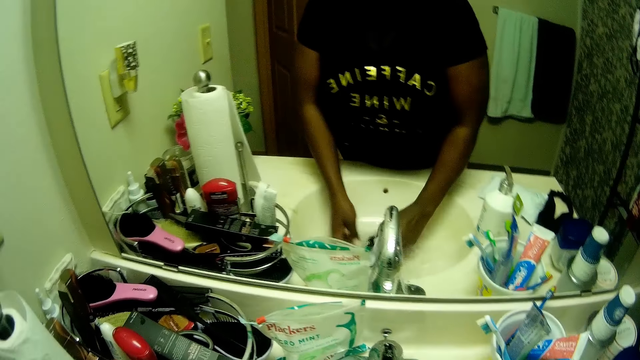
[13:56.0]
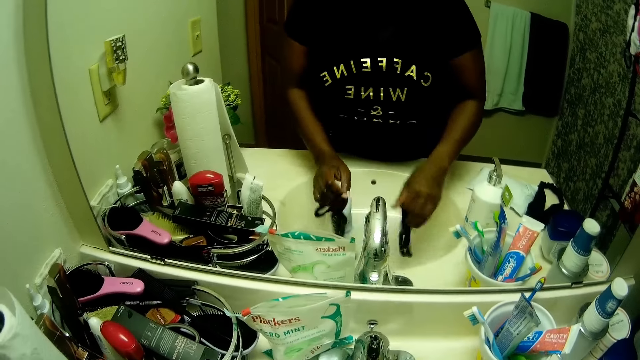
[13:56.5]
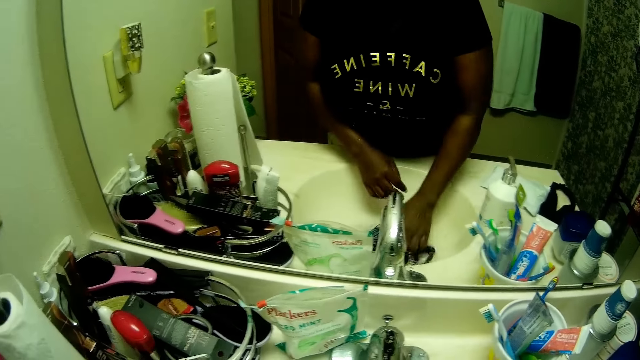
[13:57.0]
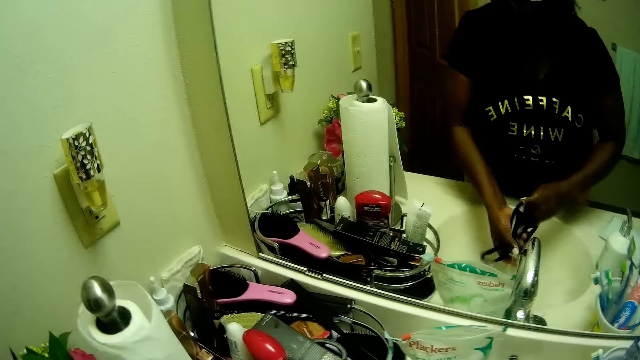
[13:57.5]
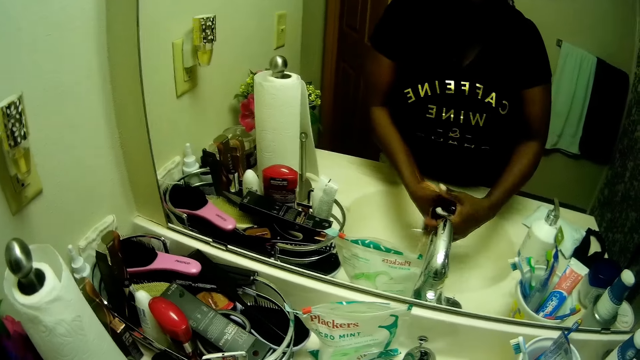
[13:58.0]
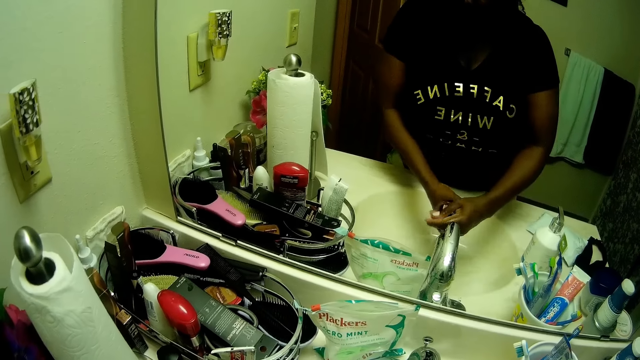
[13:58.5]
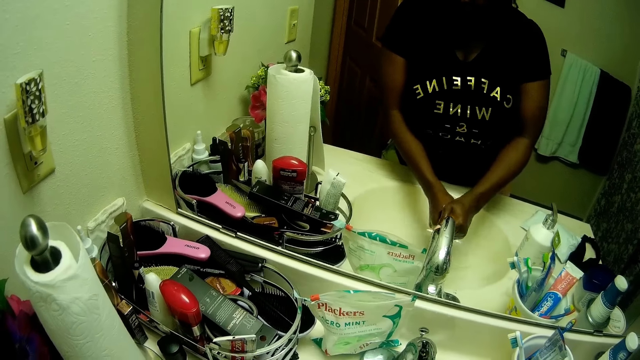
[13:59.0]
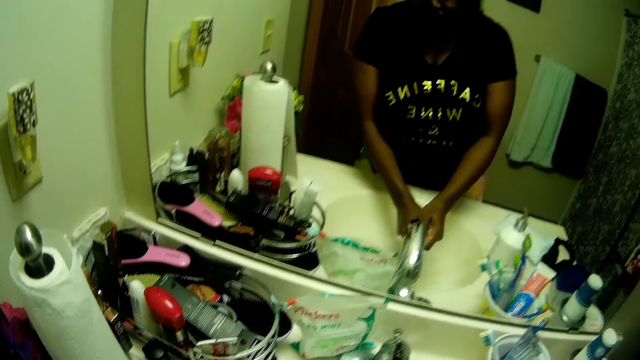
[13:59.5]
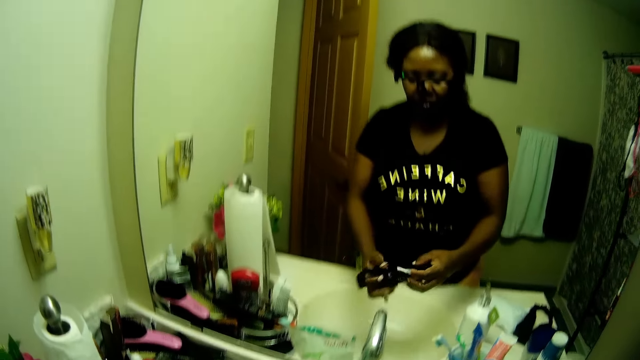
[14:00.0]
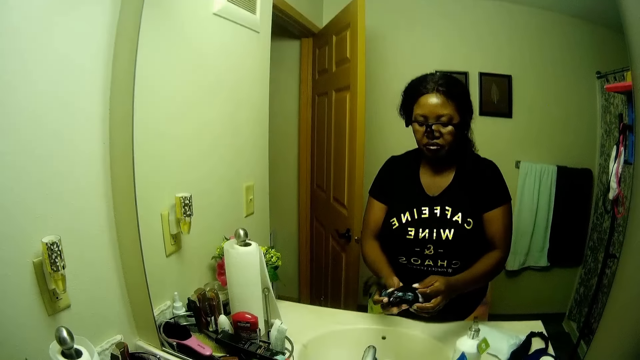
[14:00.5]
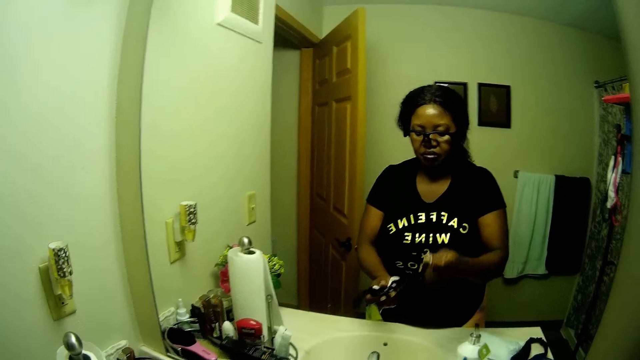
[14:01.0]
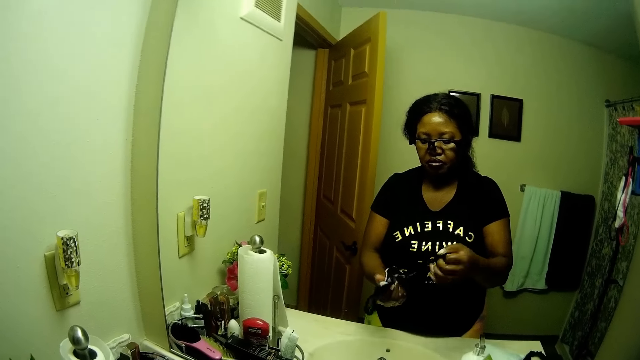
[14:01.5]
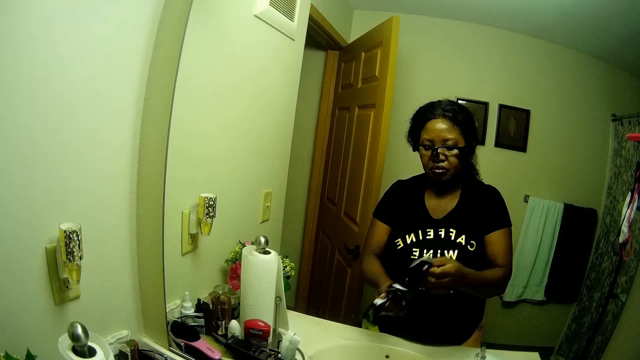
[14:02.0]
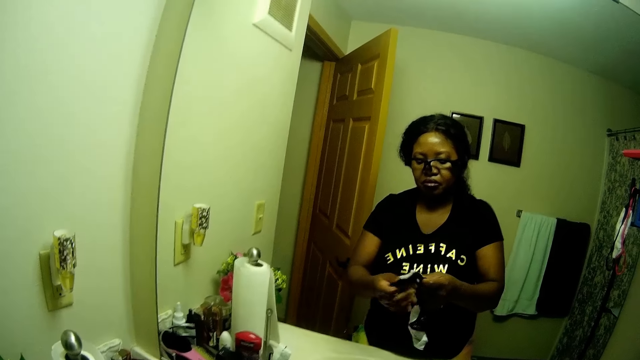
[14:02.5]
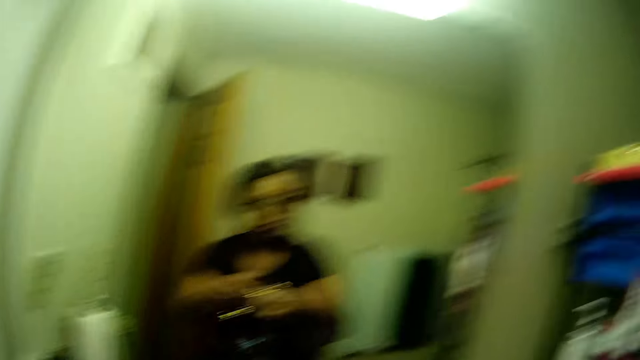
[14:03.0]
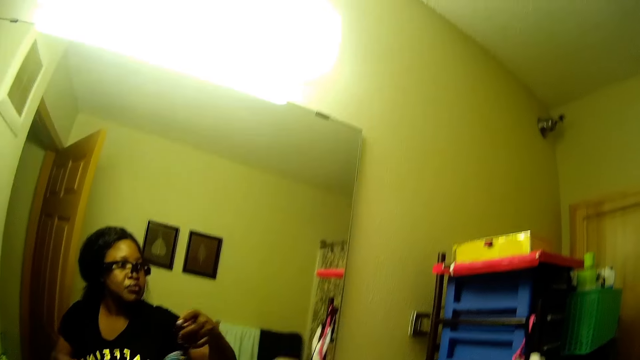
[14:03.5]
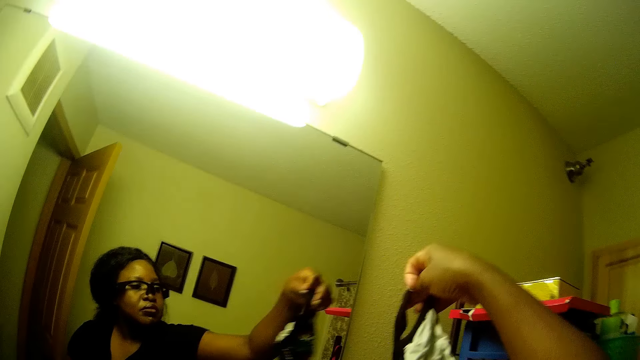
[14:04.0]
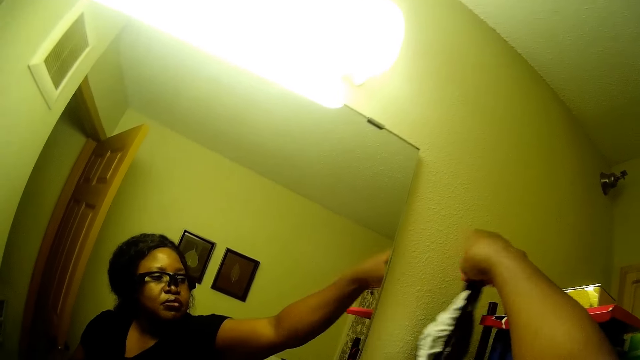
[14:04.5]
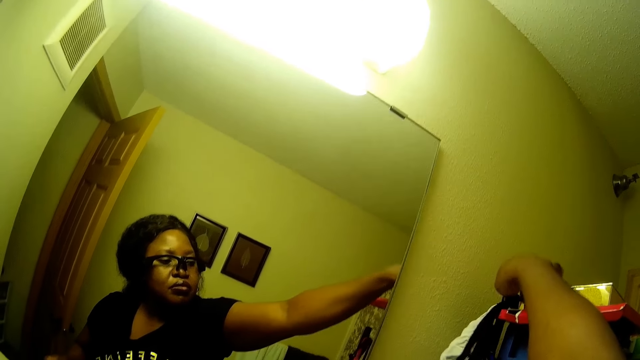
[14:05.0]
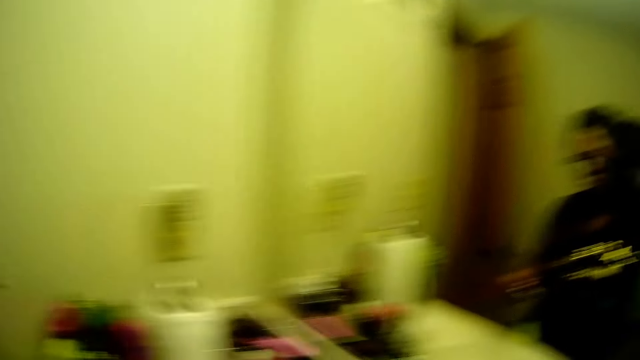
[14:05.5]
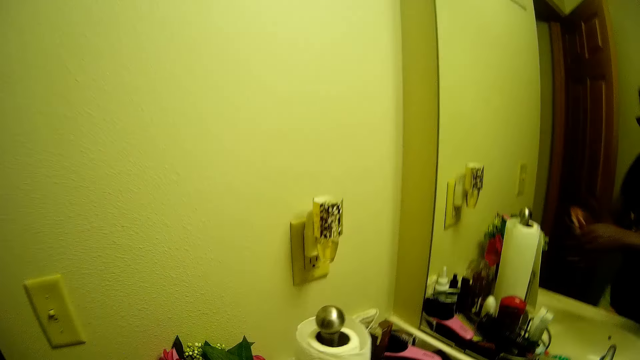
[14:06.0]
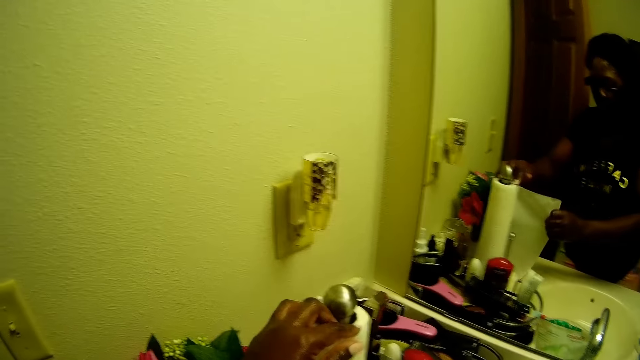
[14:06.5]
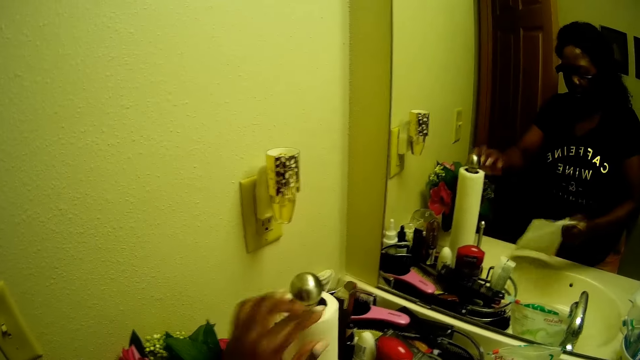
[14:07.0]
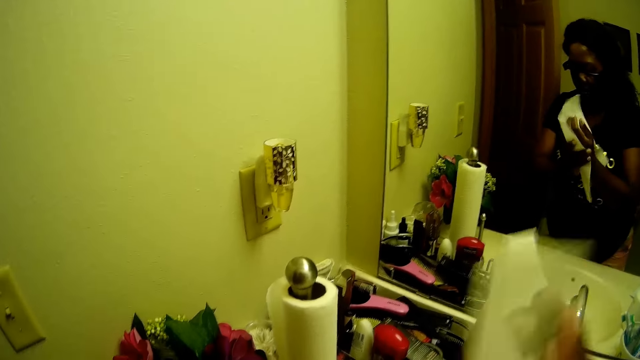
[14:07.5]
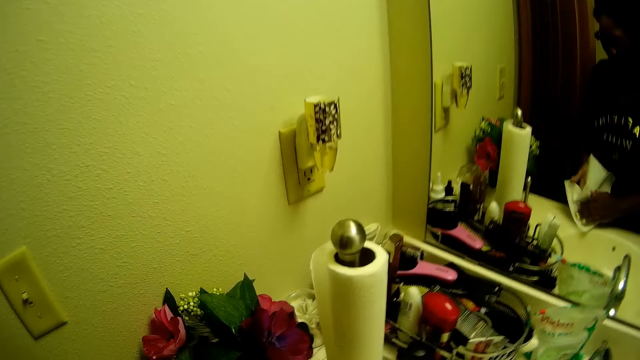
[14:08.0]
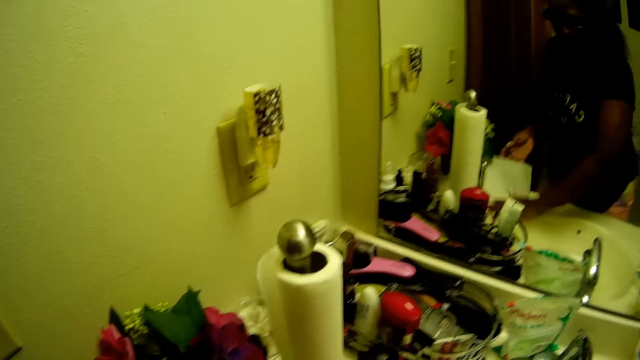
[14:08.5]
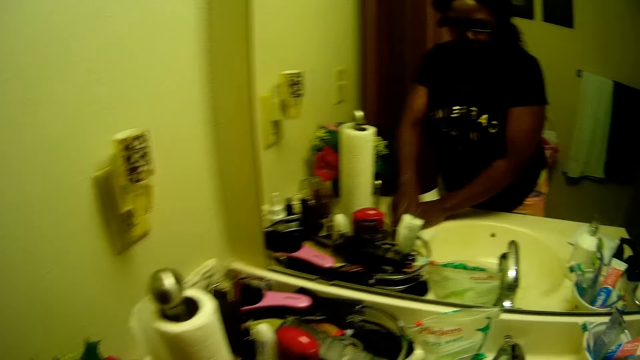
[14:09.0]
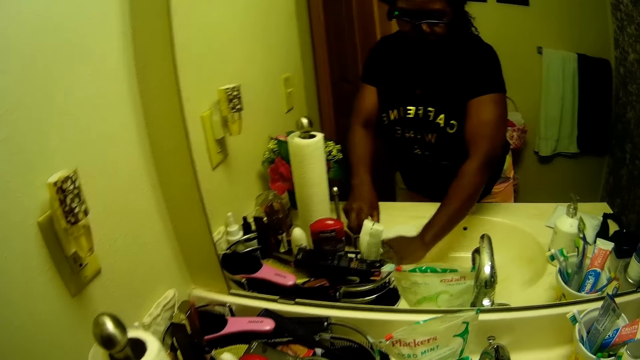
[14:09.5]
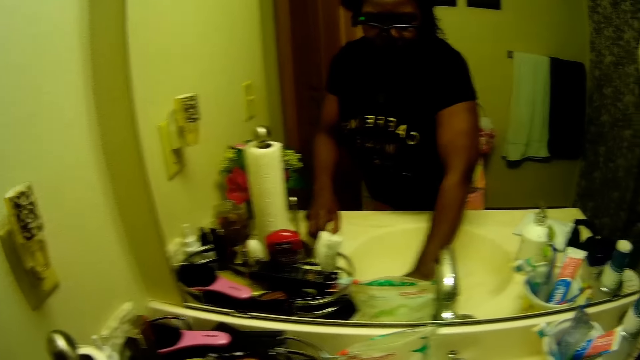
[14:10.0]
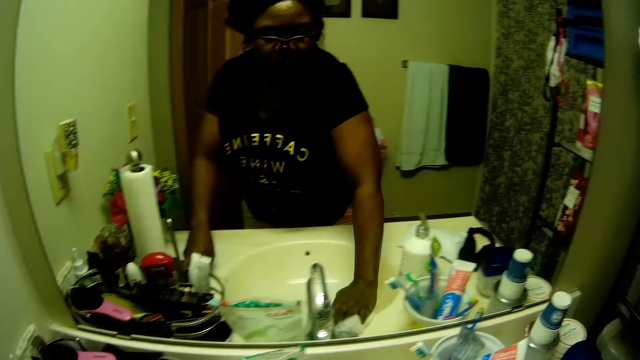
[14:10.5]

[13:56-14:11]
The camera wearer squeezes the nose mask with both hands. She looks around. She spreads the nose mask on the toilet hanger with her left hand. She hangs the mask. She tears out a ply of tissue with her left hand. She cuts the tissue paper. She wipes both hands with the ply of tissue. She cleans the basin top with her left hand. She wipes the sink. She picks a container from the basin top with her right hand.

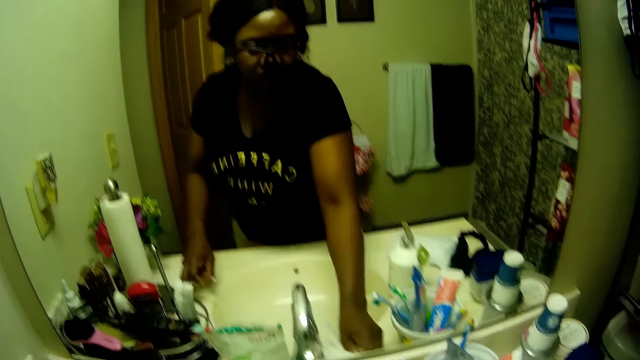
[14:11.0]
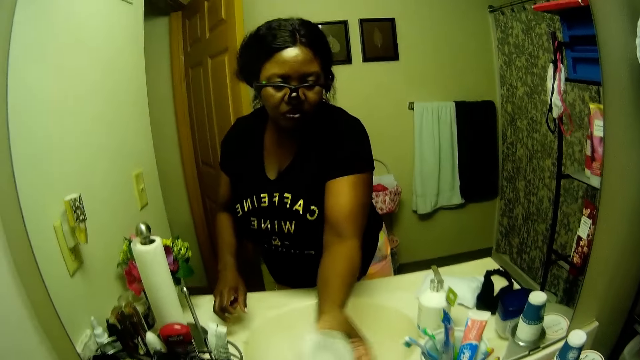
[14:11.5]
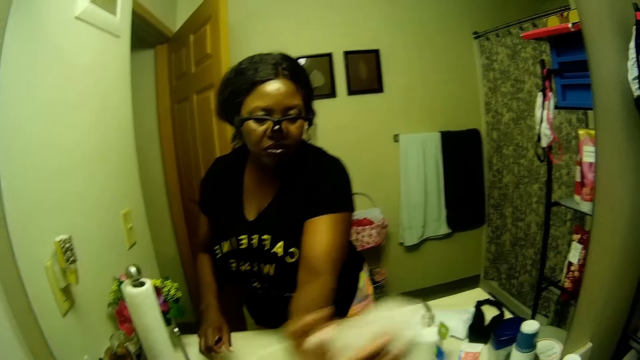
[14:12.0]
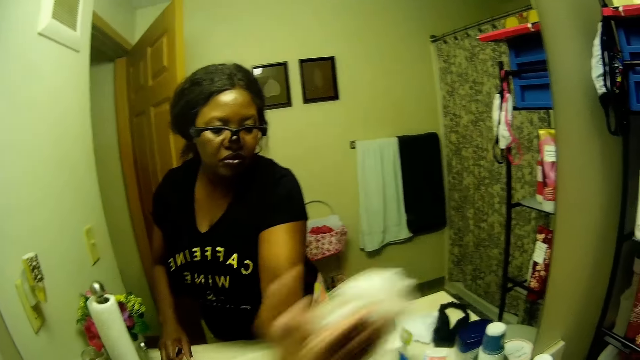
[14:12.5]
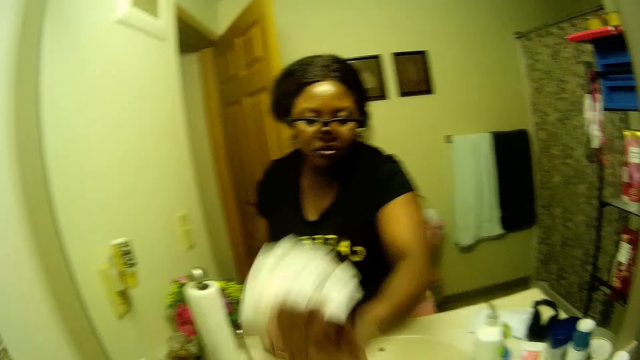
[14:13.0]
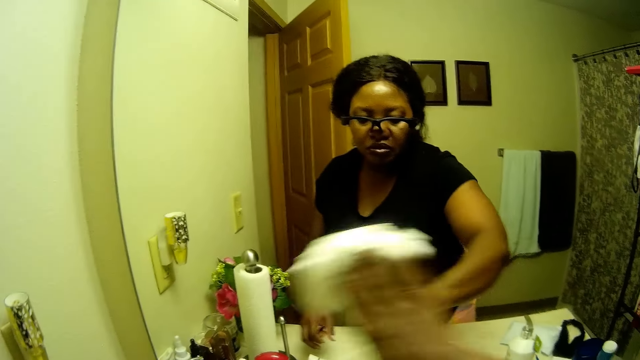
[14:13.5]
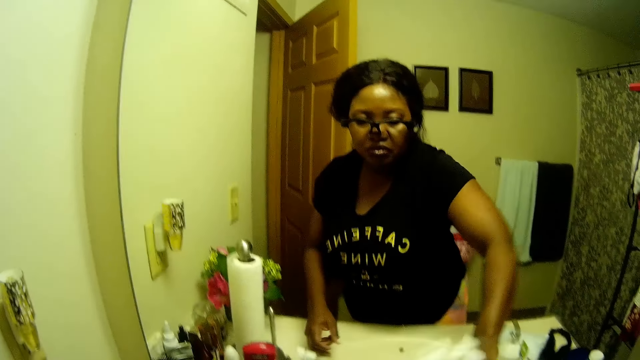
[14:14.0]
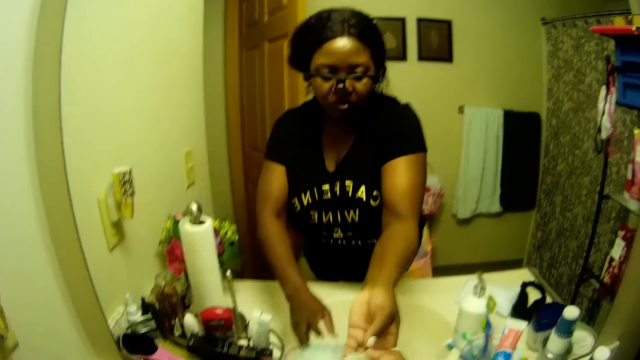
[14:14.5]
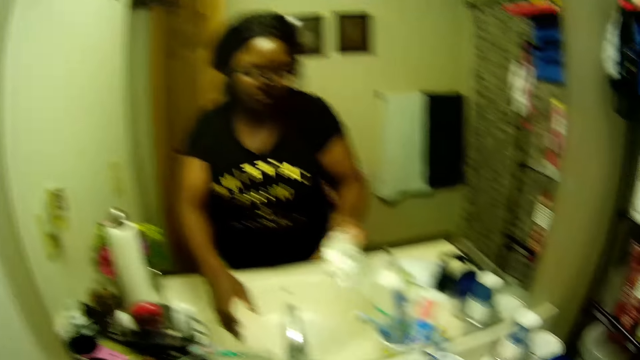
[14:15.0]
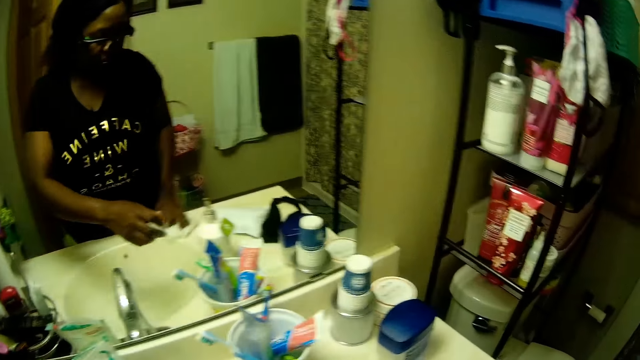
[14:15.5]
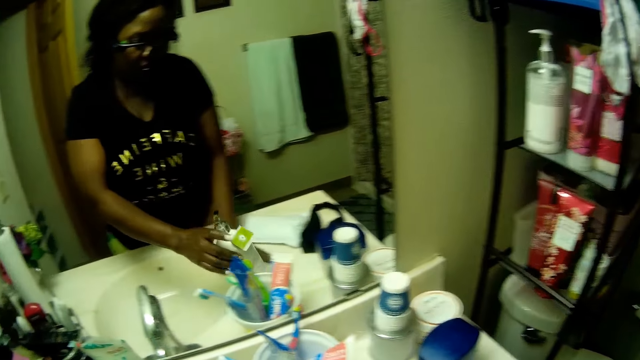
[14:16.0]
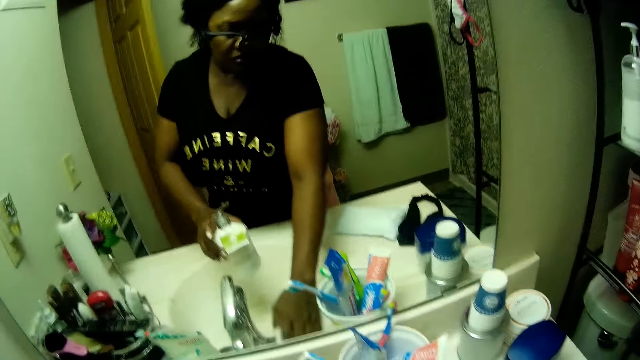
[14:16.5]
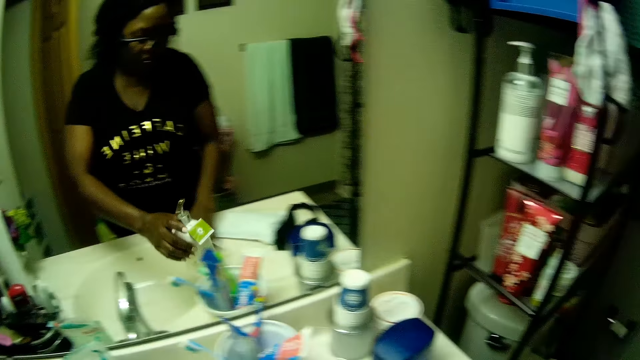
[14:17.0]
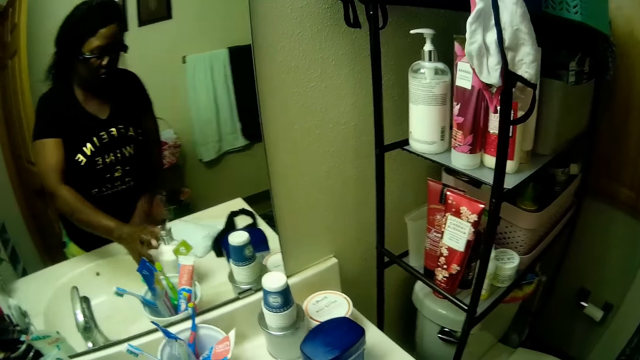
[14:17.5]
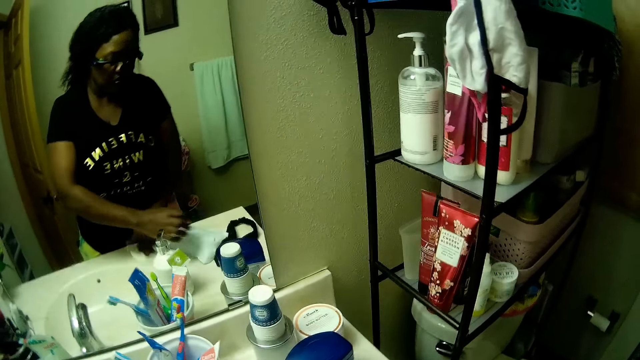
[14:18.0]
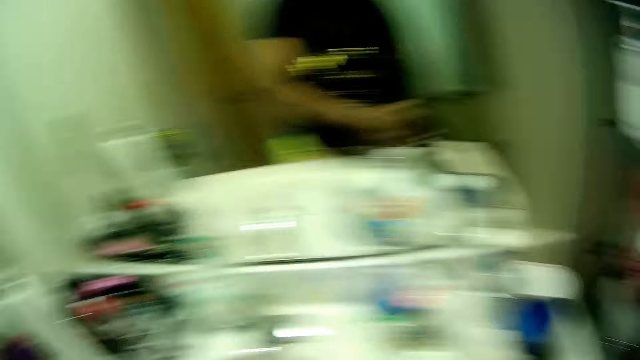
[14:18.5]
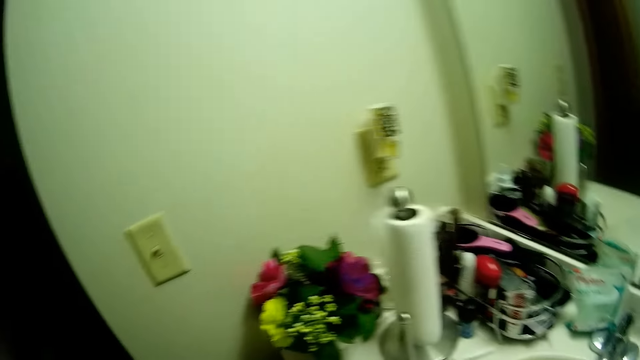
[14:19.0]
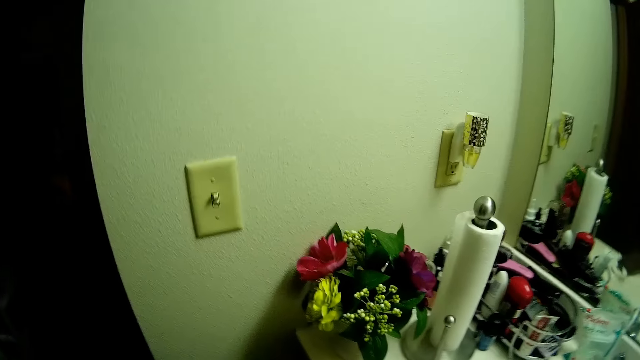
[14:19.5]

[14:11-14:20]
The camera wearer drops the container with her right hand. She cleans the mirror with the ply of tissue using her left hand. She adjusts a detergent on the basin top with her right hand. She picks a hand wash from the basin top with her right hand. She wipes a sink. She carries the hand wash. She wipes the sink. She drops the hand wash in the basin top with her right hand. She looks around.
